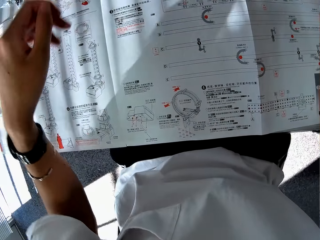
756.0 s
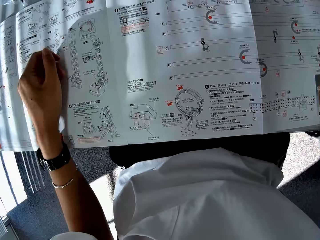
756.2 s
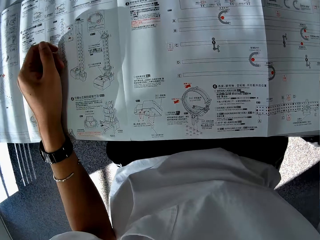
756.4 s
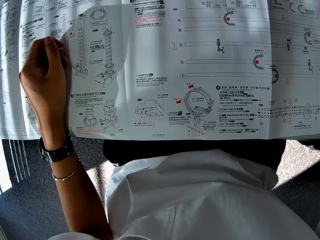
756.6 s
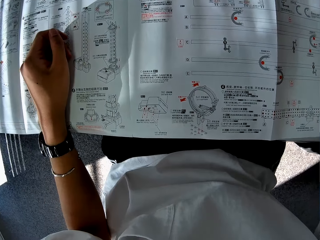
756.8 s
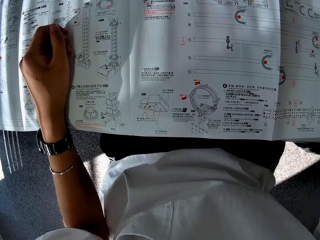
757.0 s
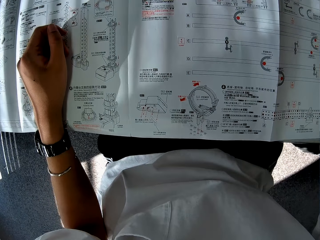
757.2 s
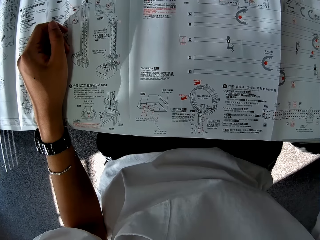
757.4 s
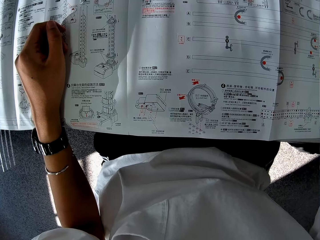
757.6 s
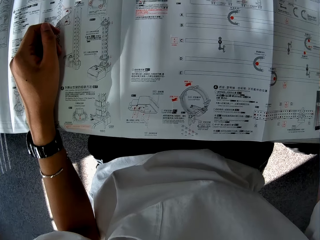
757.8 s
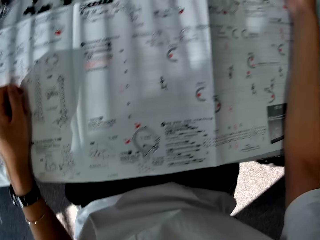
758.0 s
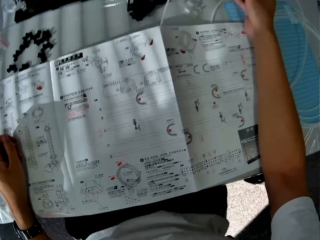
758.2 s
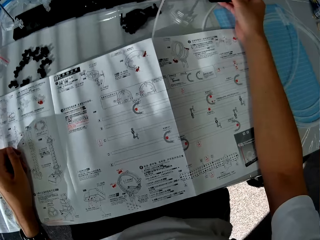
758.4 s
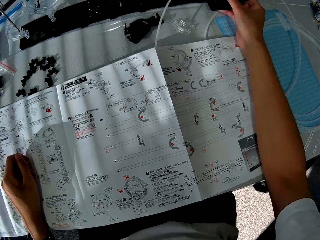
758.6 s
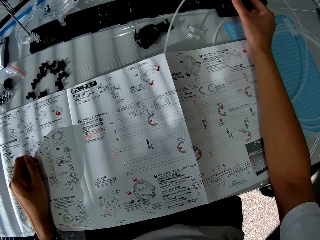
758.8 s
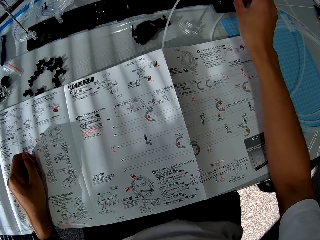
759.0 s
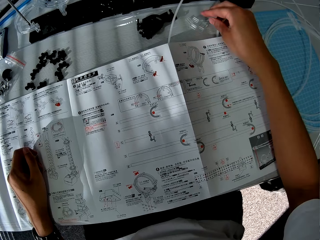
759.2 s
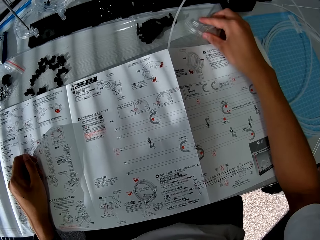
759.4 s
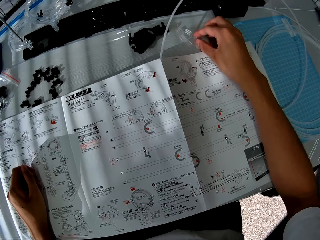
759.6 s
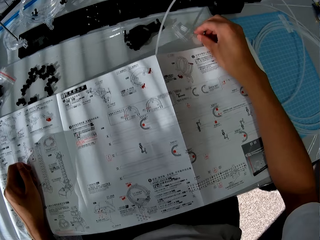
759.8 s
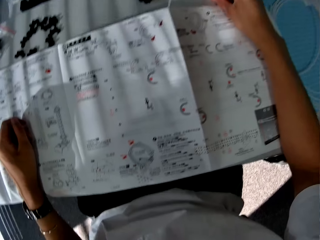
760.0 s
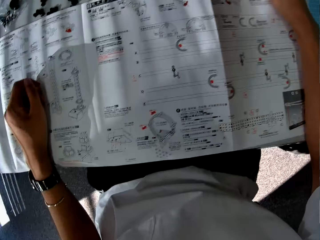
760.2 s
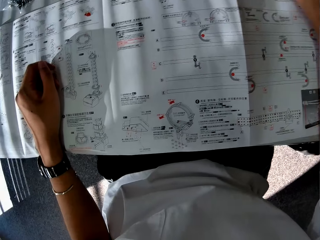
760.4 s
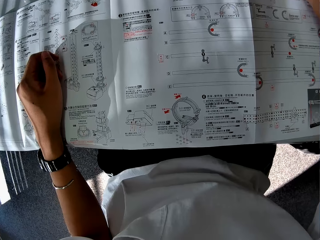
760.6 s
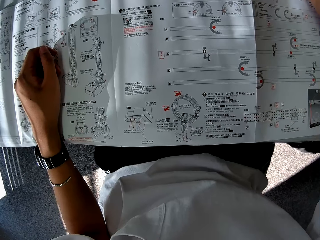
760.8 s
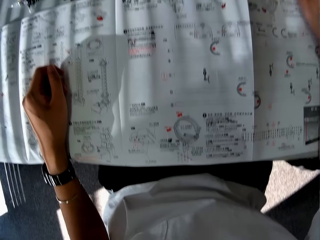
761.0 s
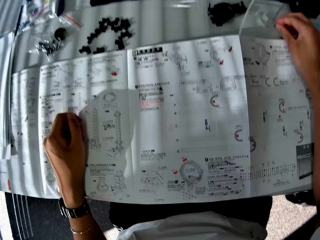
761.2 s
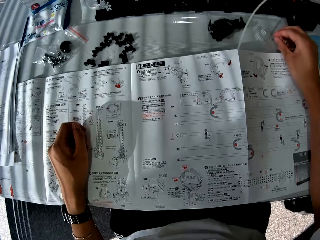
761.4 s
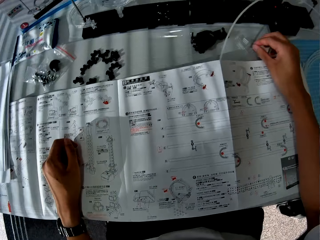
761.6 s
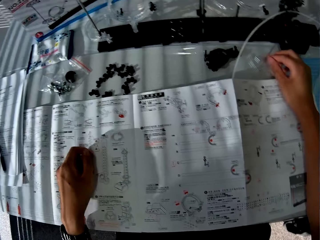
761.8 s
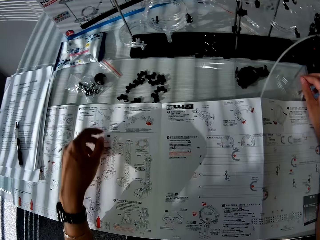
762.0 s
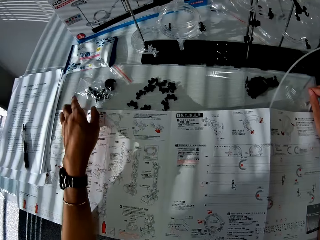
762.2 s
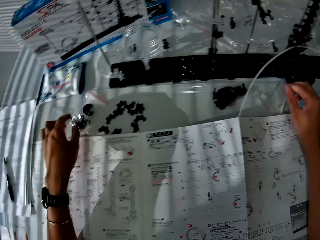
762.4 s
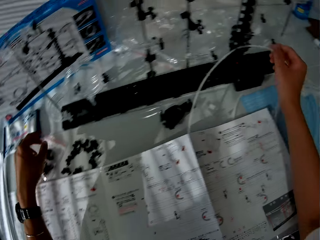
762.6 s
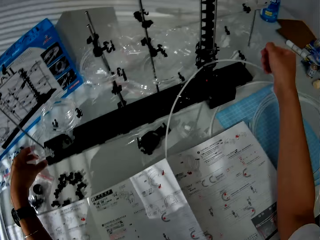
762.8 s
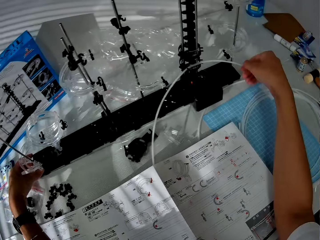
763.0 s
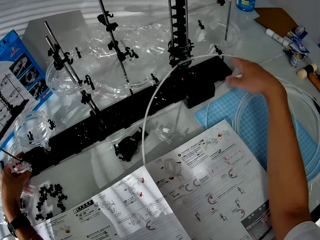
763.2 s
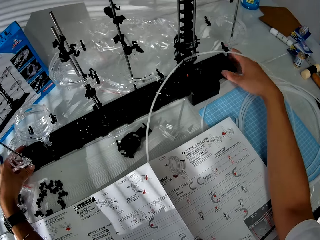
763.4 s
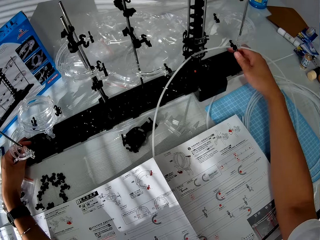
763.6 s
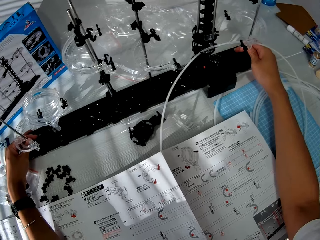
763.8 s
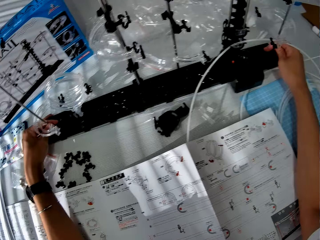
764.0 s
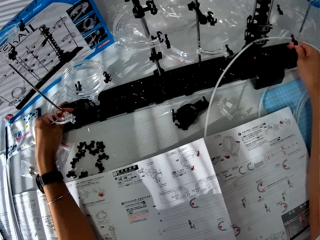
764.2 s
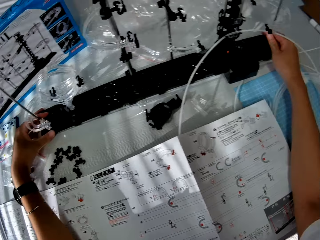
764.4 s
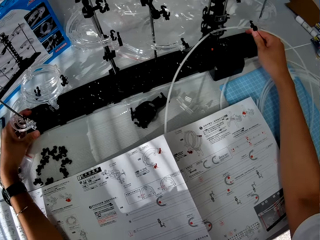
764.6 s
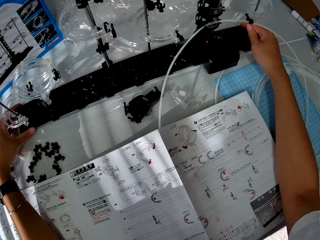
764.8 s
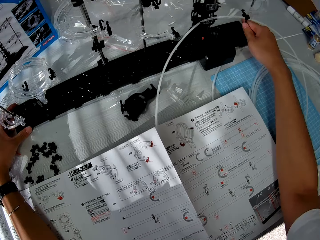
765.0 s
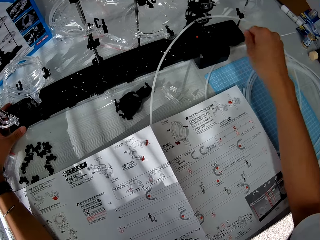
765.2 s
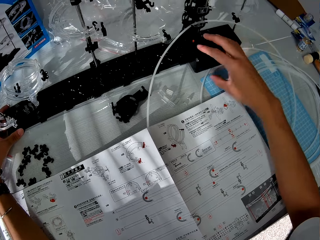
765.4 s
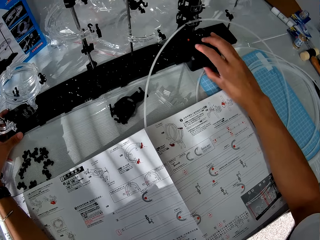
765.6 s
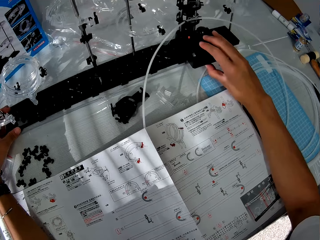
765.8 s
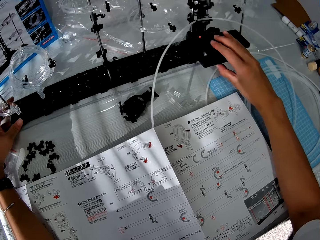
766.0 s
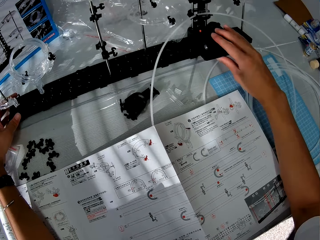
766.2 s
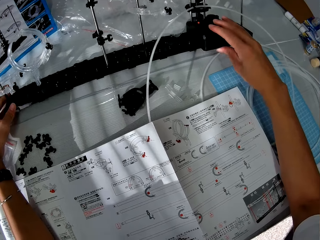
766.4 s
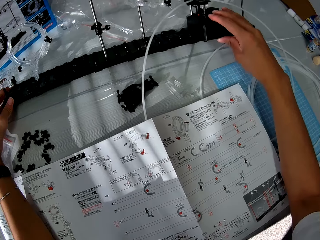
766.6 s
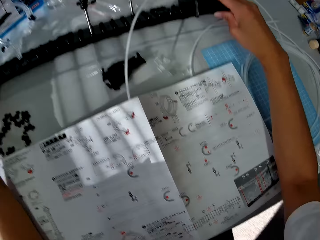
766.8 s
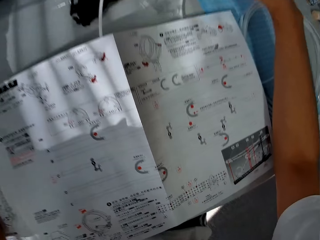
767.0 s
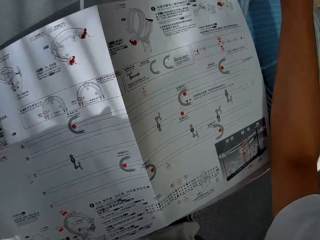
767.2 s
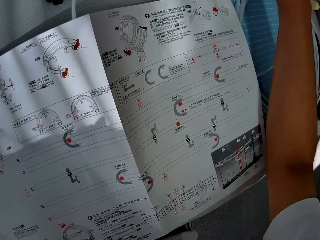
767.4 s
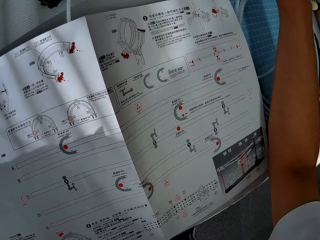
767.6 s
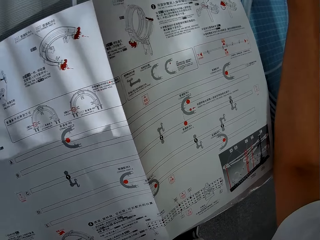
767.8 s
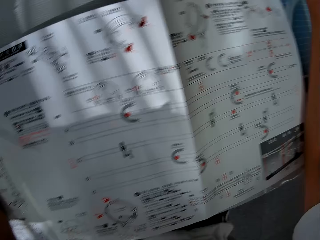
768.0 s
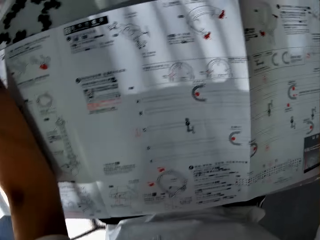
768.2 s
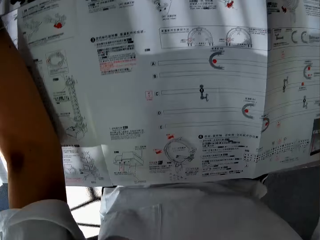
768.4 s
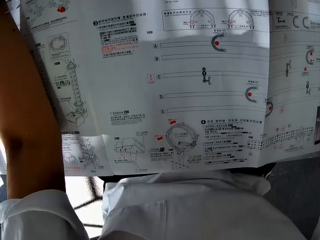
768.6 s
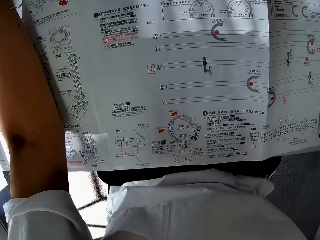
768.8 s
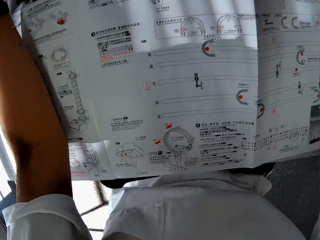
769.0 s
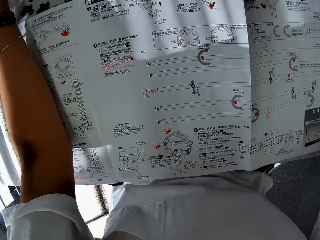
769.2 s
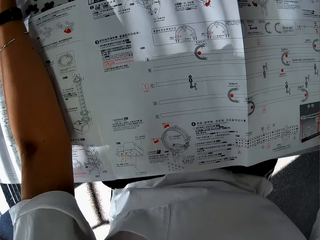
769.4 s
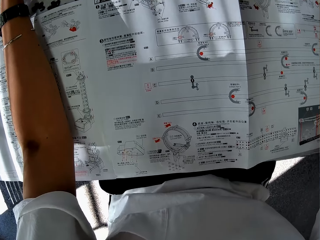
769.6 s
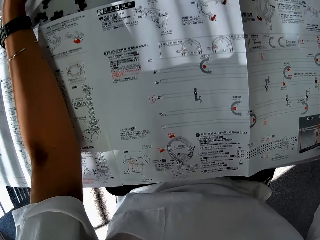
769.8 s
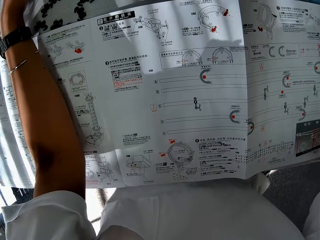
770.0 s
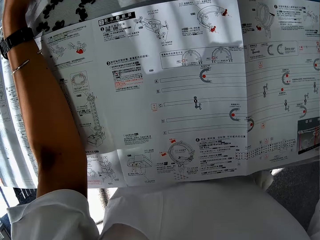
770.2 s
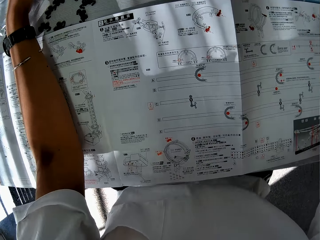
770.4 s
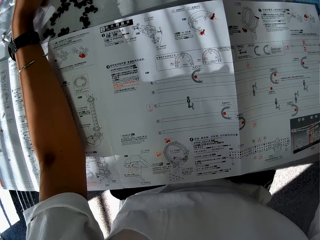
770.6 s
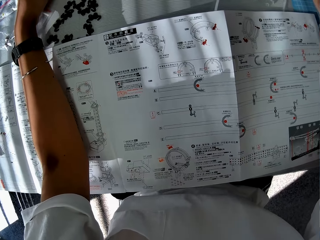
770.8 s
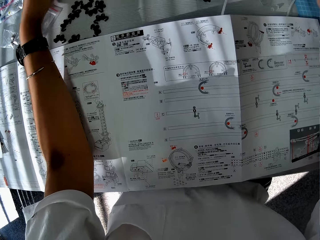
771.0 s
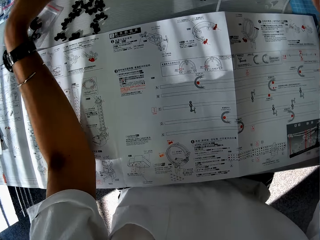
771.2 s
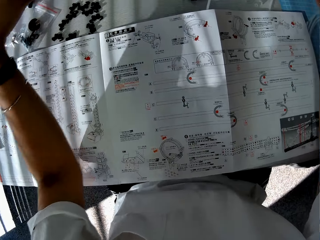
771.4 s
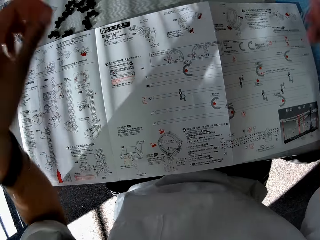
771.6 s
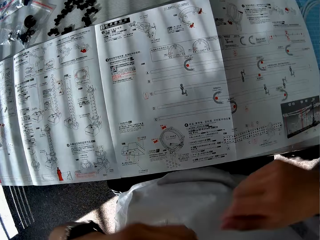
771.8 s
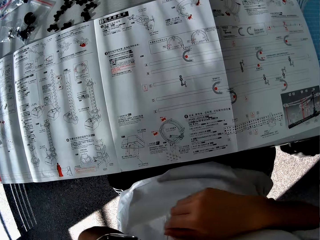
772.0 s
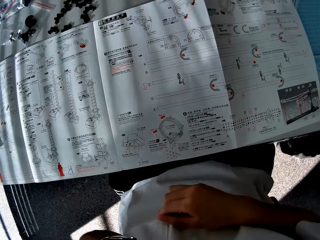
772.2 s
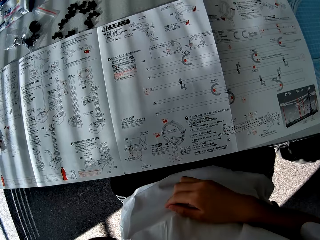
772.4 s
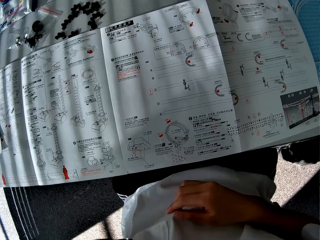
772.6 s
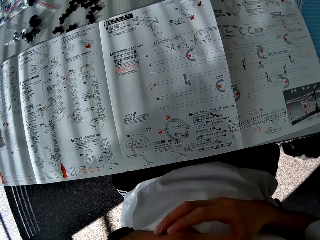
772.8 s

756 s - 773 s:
The camera wearer checks the paper manual. They check the toy setup. They construct something. They check the paper manual.

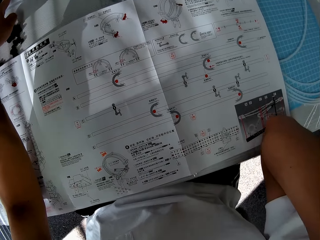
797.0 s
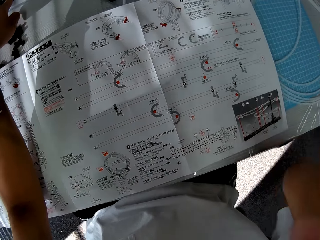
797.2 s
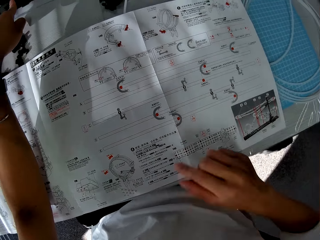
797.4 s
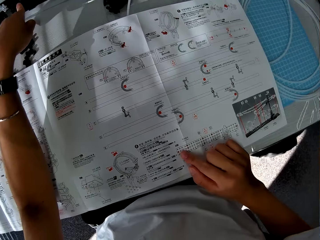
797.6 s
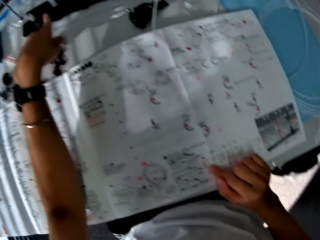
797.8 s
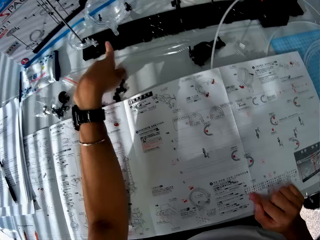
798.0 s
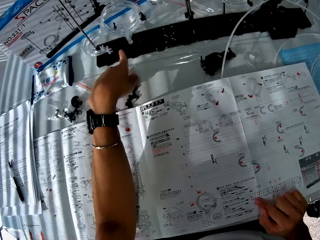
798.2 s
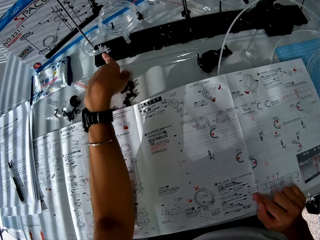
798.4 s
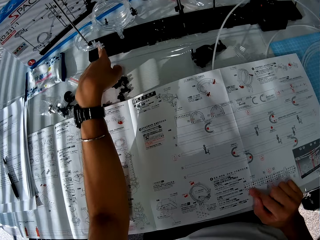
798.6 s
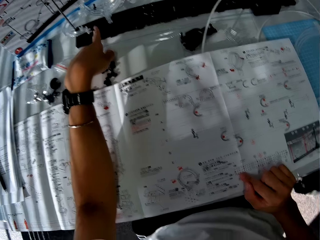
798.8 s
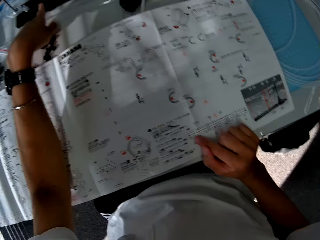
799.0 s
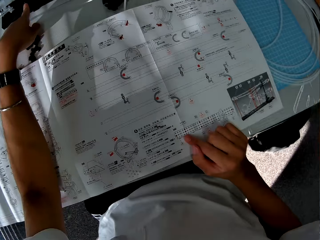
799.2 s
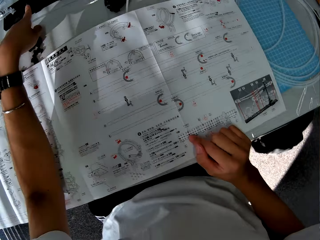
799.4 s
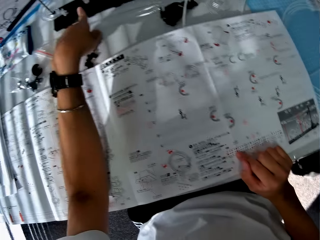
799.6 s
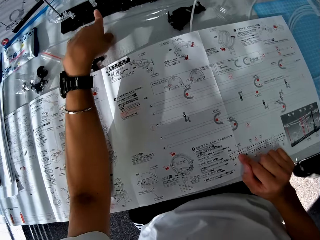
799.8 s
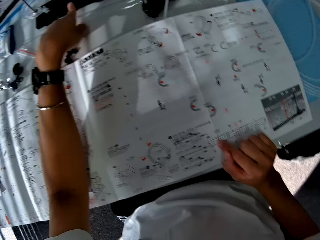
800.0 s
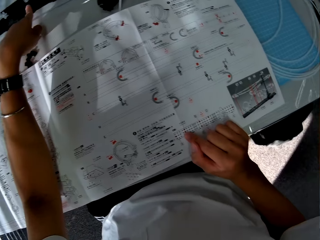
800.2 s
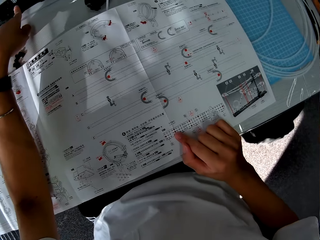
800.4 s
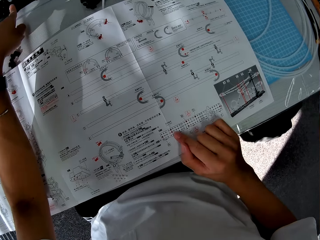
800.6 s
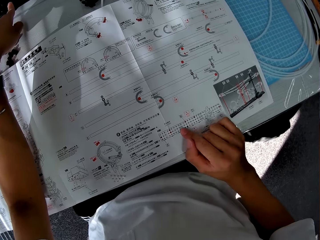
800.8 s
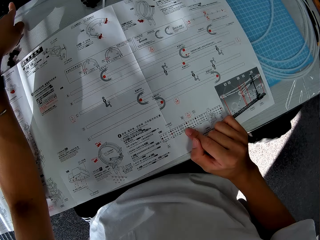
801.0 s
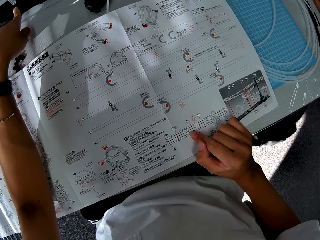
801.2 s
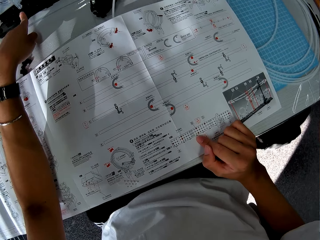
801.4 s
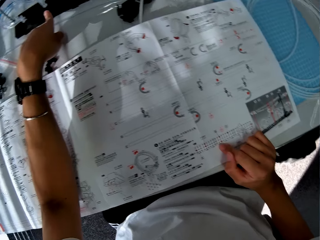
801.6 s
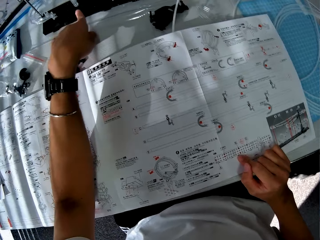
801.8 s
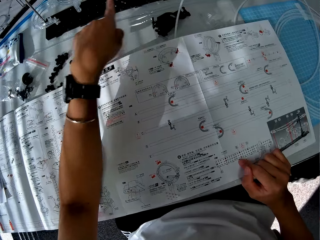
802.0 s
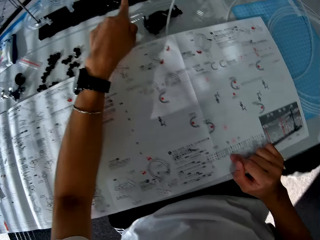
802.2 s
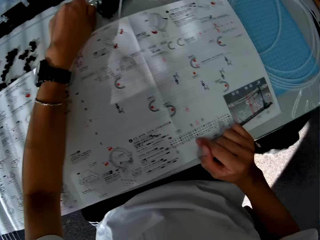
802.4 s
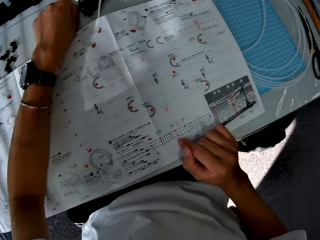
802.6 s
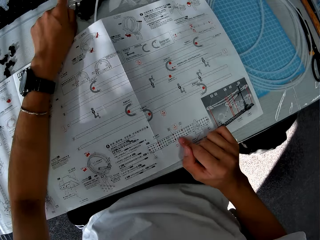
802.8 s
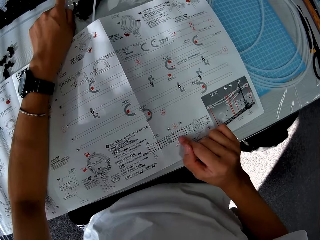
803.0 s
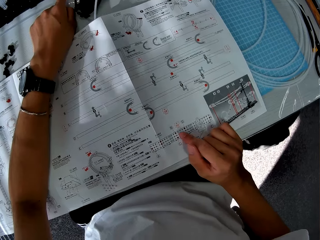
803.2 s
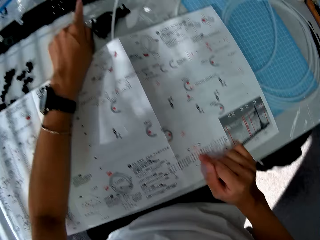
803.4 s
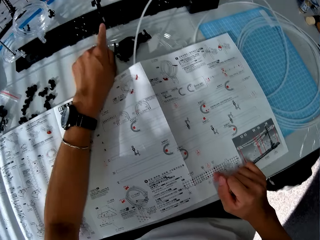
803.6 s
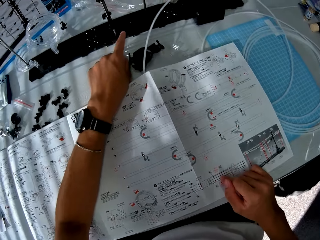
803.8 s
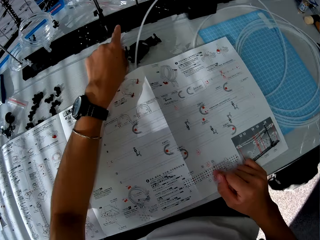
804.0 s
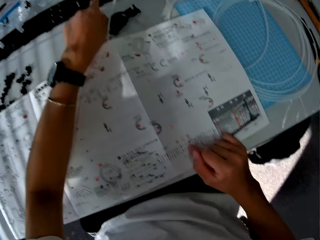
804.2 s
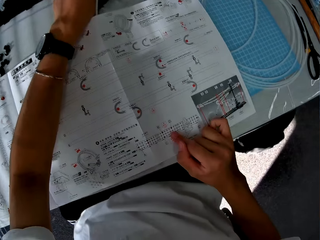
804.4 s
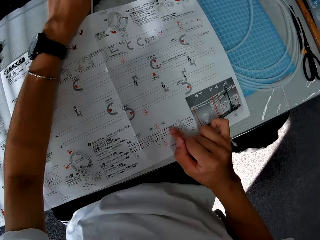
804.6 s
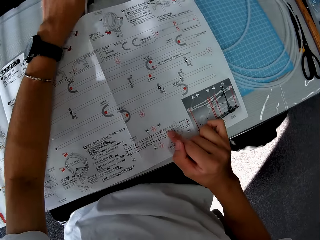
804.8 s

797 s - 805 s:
The camera wearer points at something. They read the manual.
